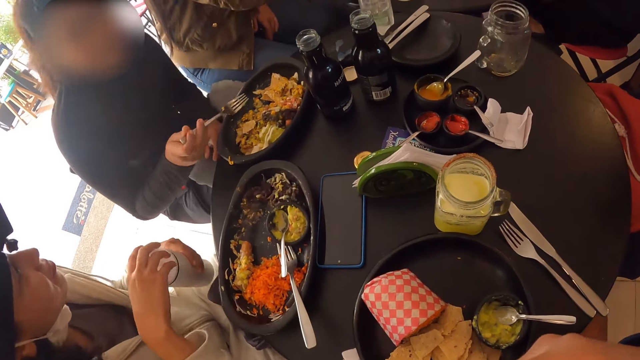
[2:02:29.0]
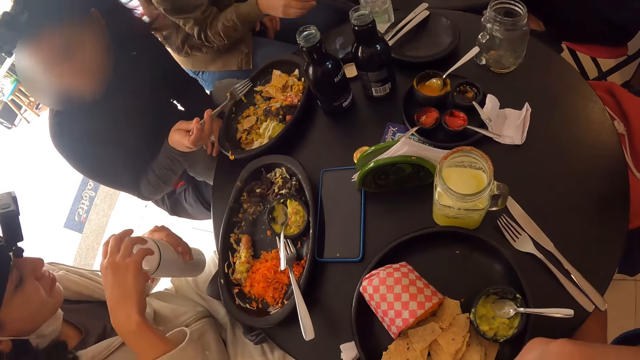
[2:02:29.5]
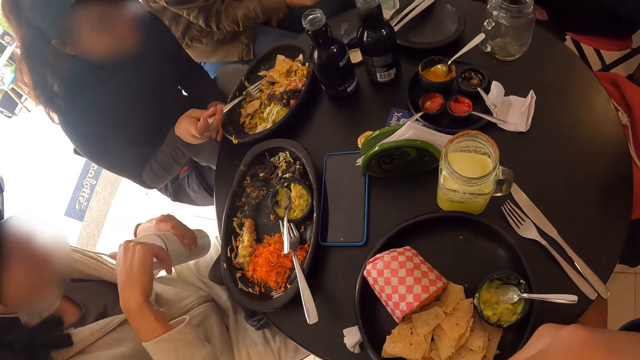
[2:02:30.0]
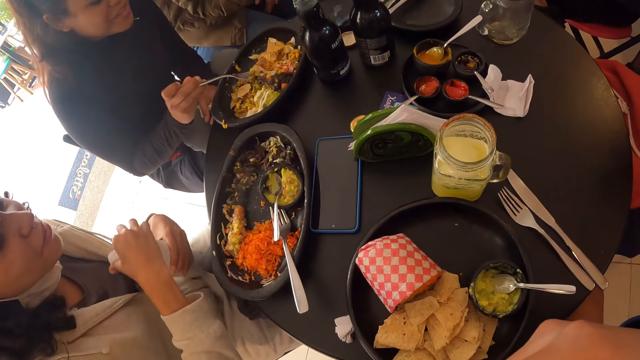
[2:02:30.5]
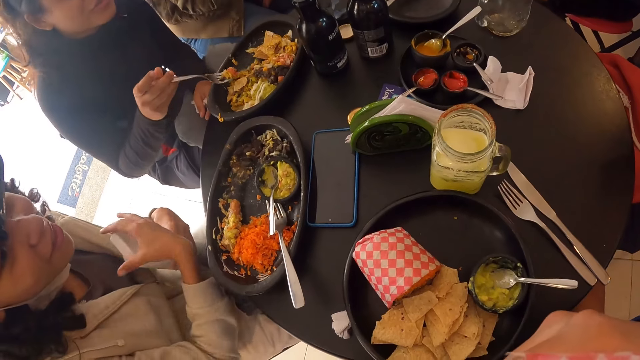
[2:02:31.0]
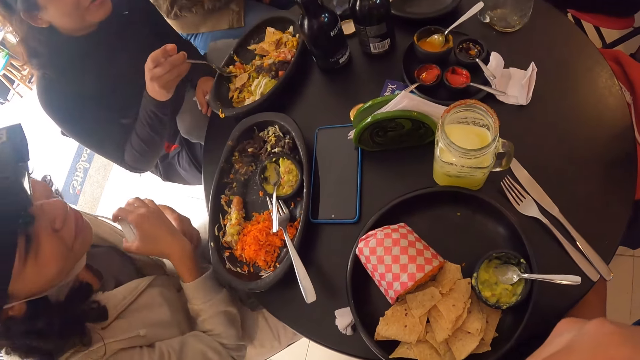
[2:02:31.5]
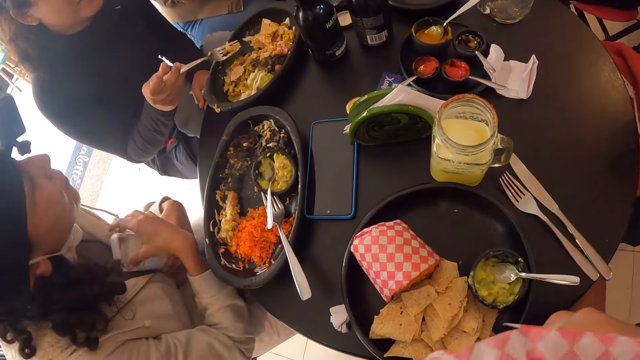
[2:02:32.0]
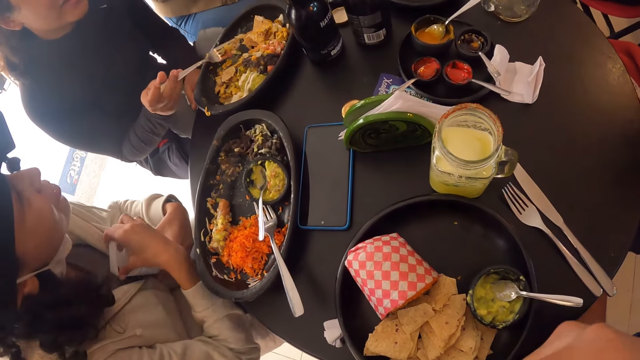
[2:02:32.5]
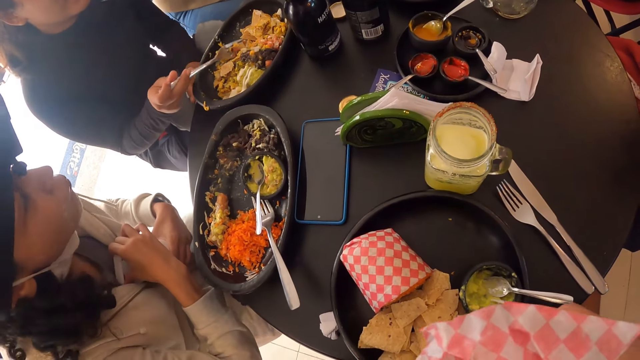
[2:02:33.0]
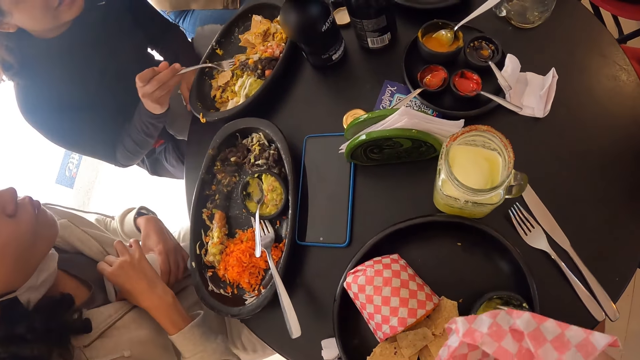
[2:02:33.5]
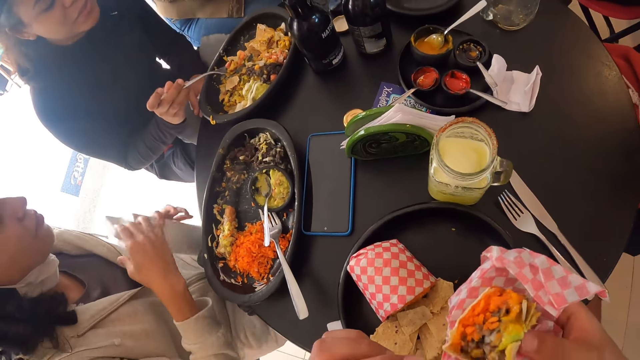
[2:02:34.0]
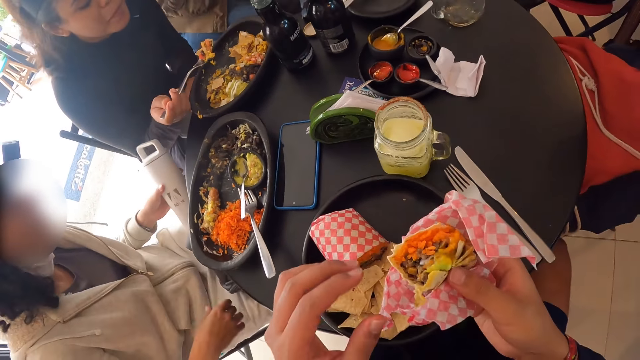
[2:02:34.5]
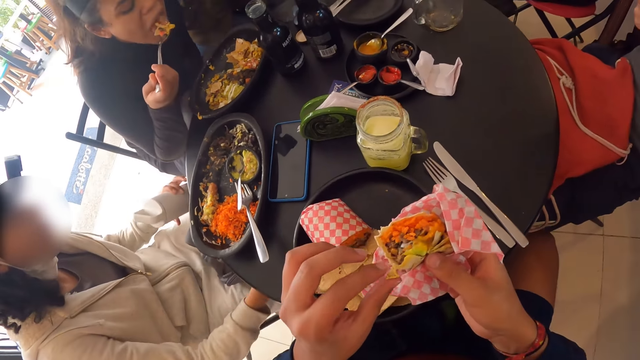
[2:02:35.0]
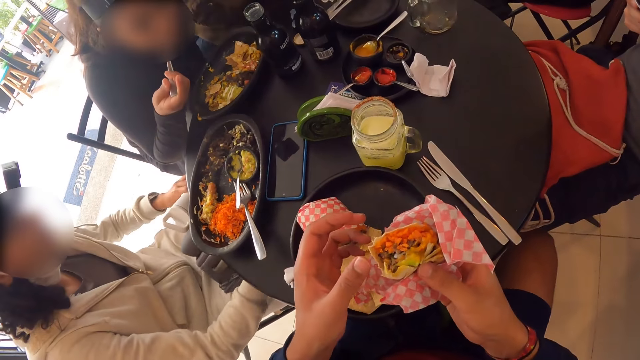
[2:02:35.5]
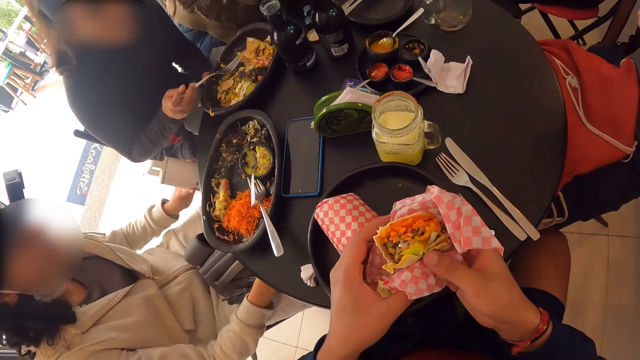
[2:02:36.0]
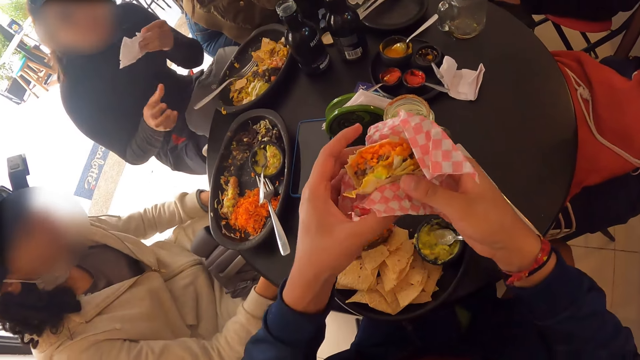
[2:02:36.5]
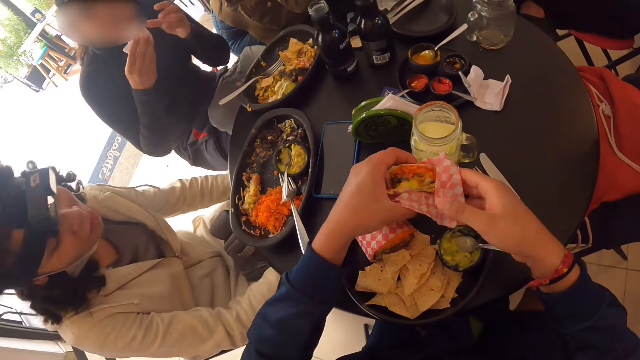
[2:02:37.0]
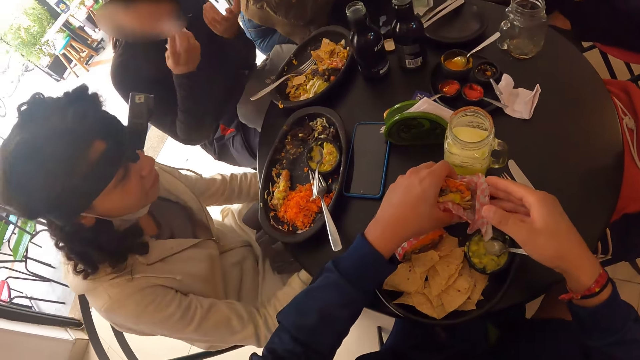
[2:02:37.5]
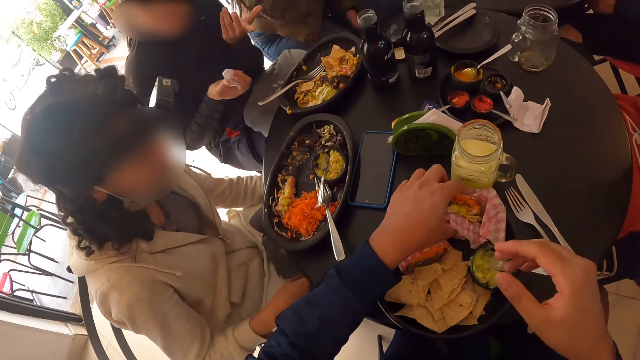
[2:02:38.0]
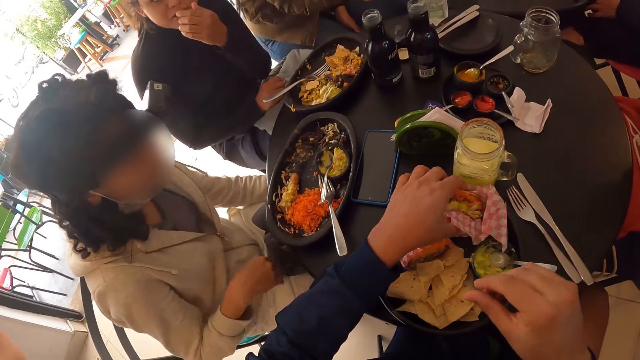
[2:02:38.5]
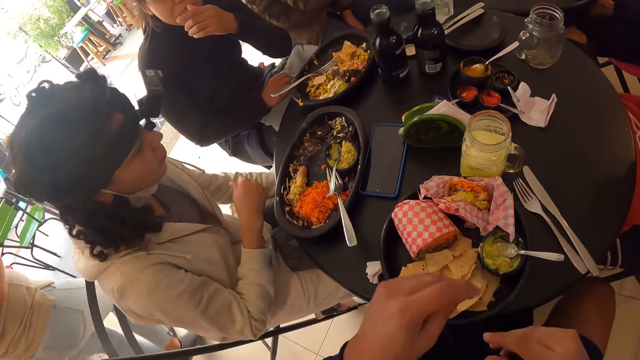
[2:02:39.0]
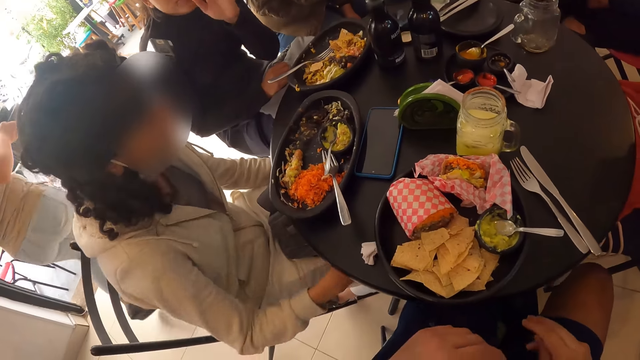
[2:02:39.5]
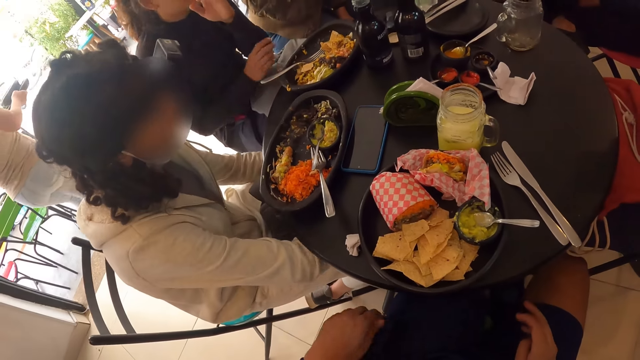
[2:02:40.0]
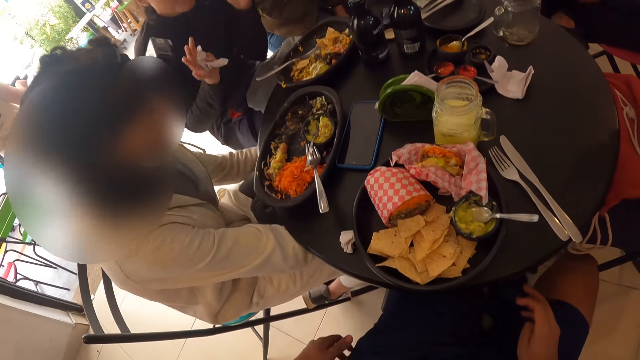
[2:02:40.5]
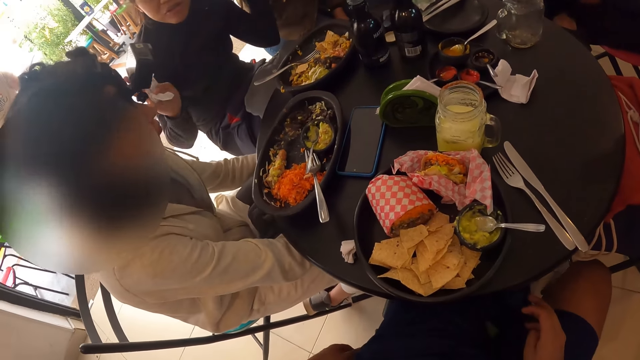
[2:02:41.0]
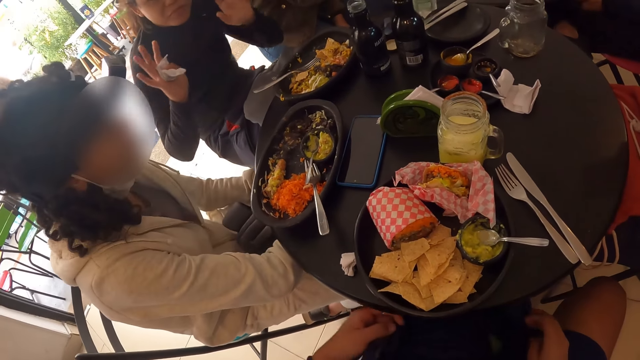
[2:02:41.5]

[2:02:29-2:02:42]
A woman eats the meal from the plate with the fork with her right hand. The camera wearer eats food. The woman talks to another woman. The camera wearer eats food. The other woman puts the water bottle in a bag with her right hand. The camera wearer drops the meal on the plate with both hands. The first woman wipes her mouth with a tissue paper in her right hand. She talks to the other woman. She interacts with the camera wearer and the other woman.

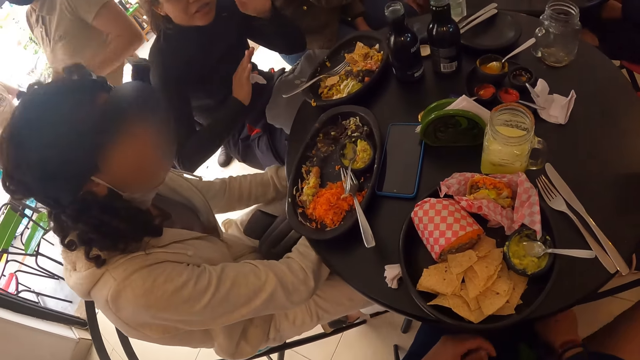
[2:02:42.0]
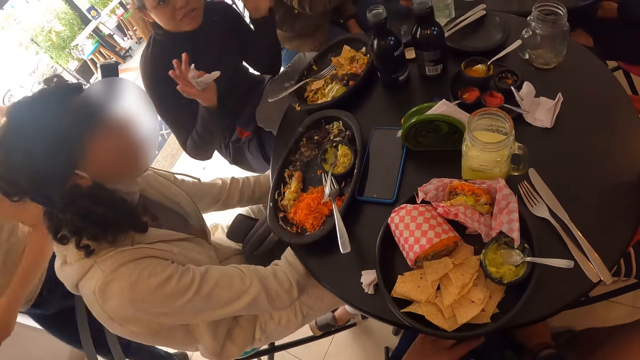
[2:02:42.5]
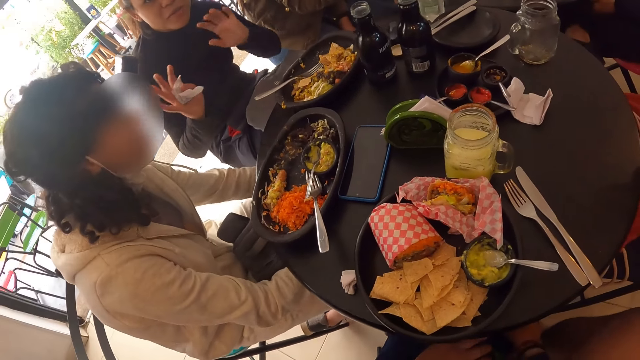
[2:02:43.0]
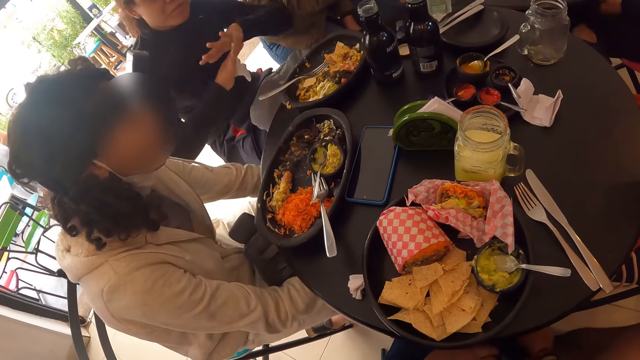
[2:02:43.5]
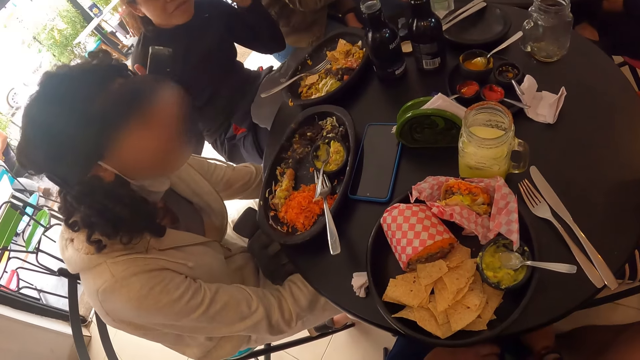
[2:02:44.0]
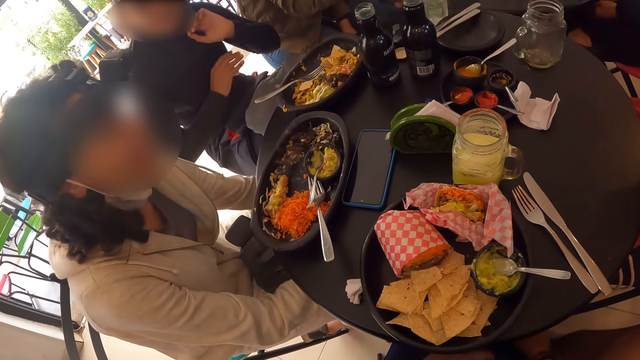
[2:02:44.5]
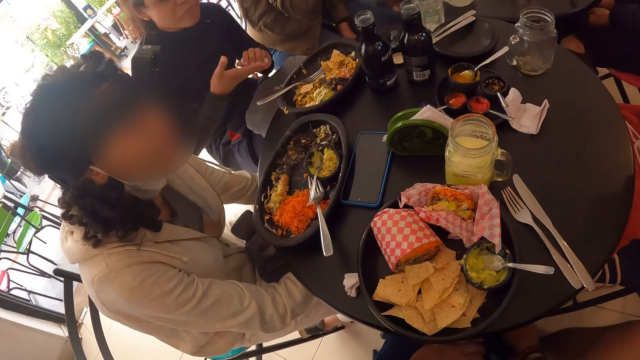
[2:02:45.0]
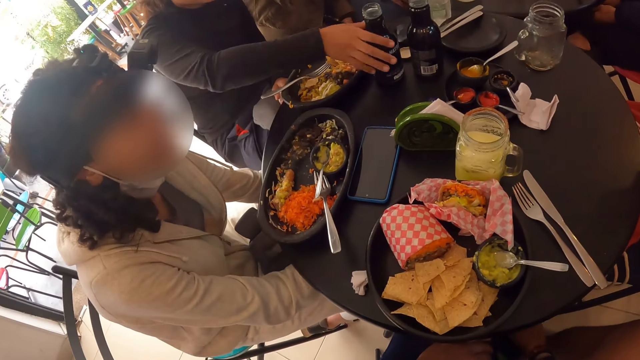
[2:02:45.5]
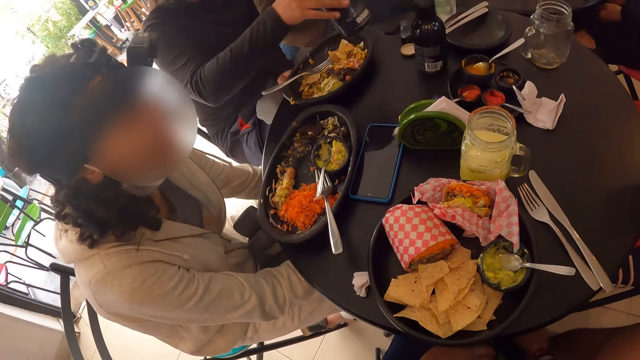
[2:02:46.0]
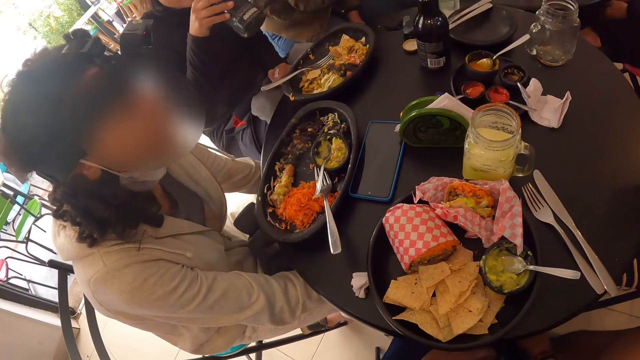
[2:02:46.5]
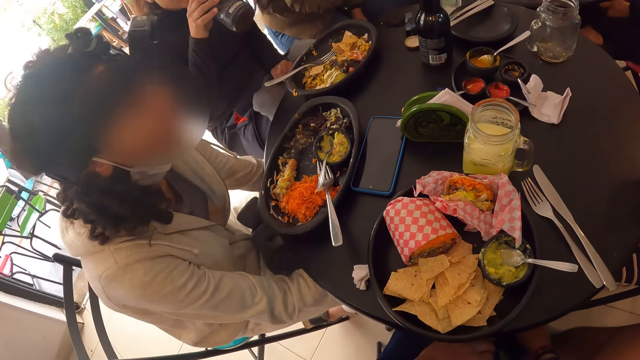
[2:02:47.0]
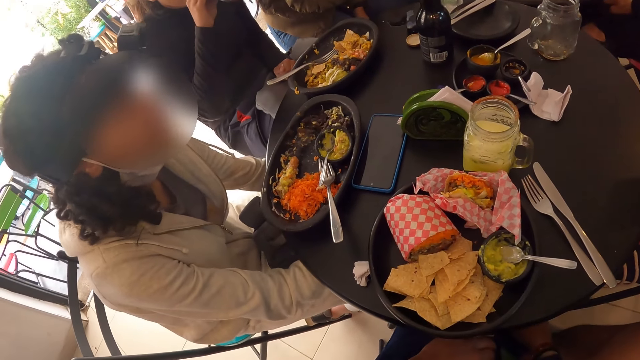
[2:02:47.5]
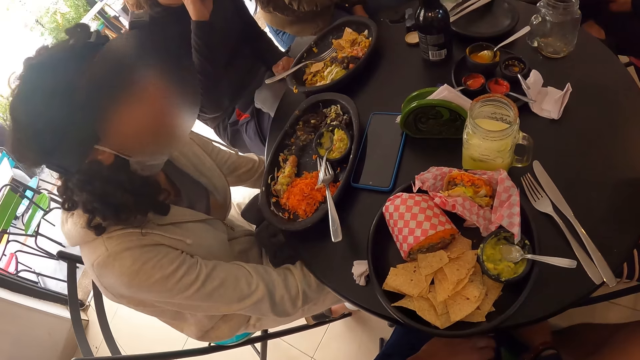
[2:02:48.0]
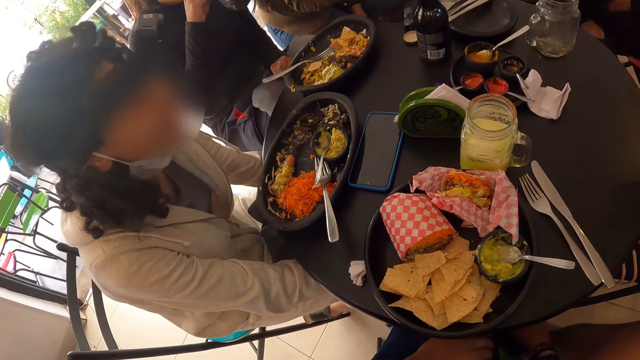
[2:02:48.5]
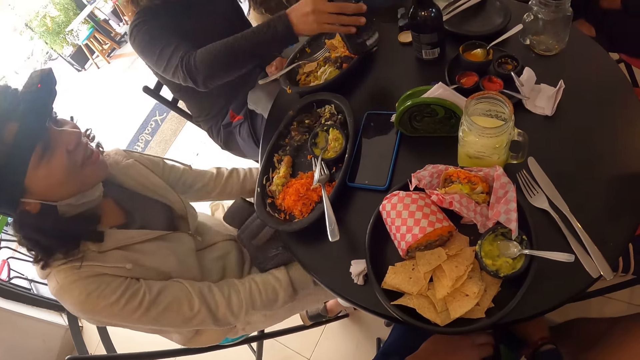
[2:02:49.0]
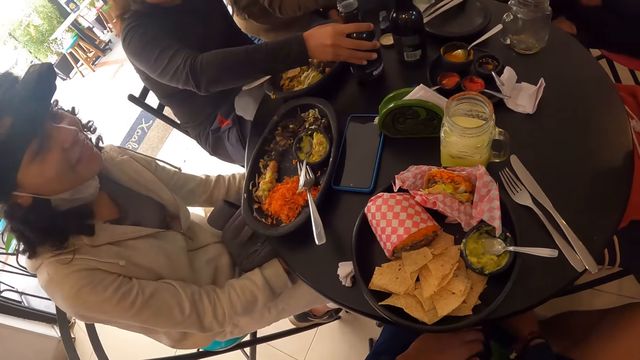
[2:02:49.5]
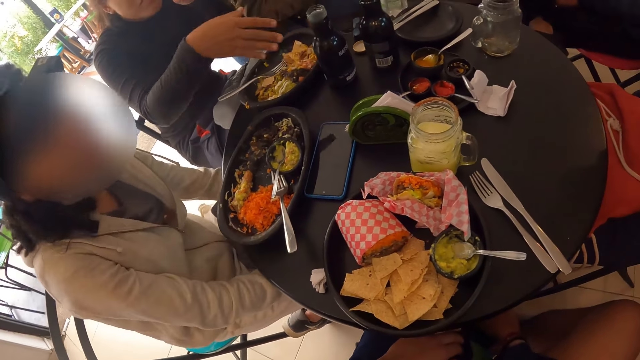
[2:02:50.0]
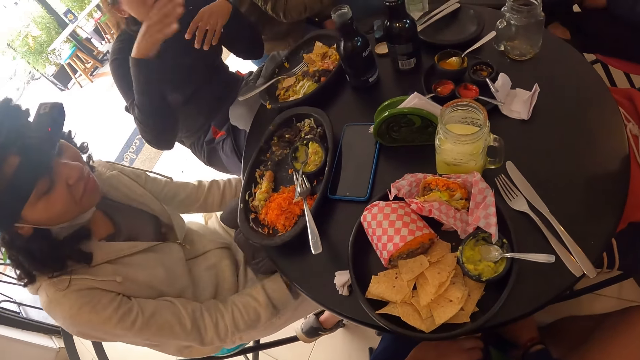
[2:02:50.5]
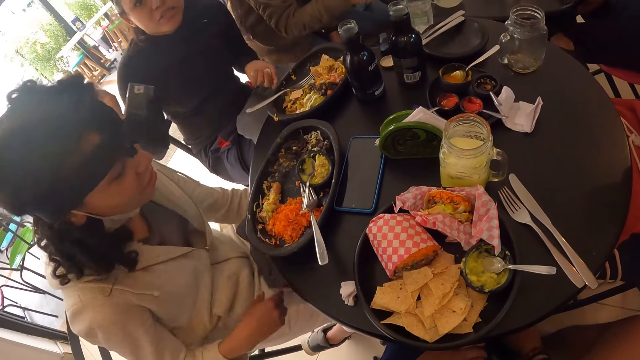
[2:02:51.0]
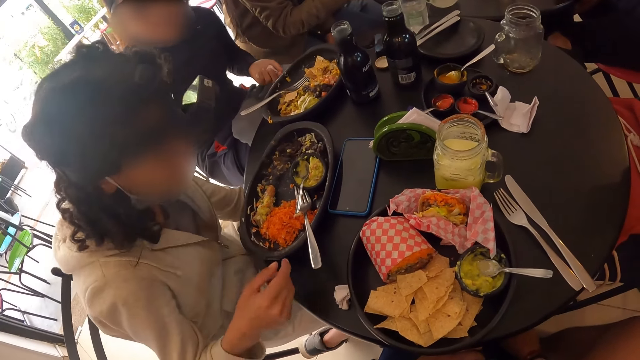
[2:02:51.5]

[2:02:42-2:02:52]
A woman takes a water bottle from the table with her right hand. She drinks water from the water bottle with her right hand. Another woman interacts with the camera wearer and the first woman. She talks to the camera wearer. The first woman drops the water bottle on the table with her right hand. She talks to the camera wearer.
